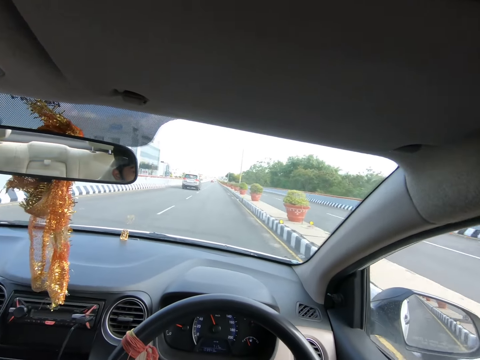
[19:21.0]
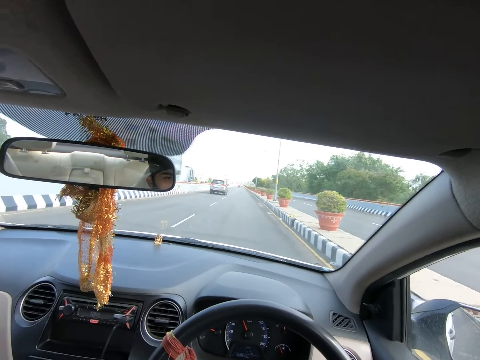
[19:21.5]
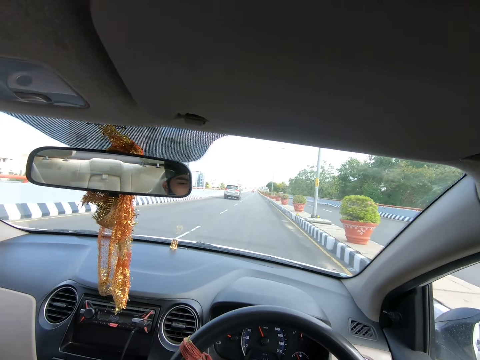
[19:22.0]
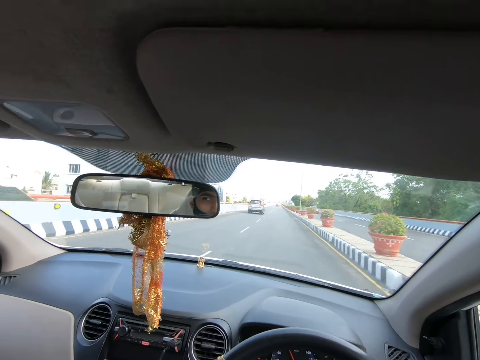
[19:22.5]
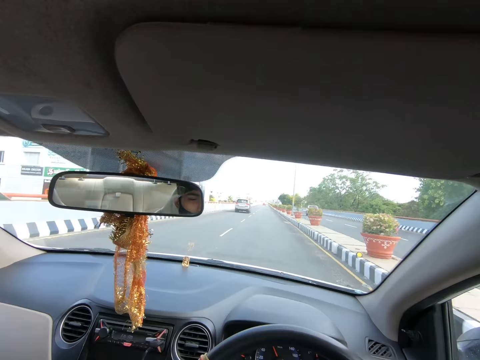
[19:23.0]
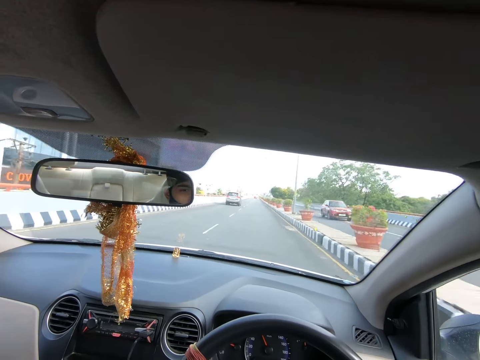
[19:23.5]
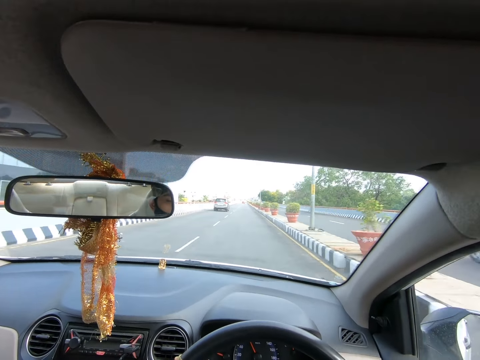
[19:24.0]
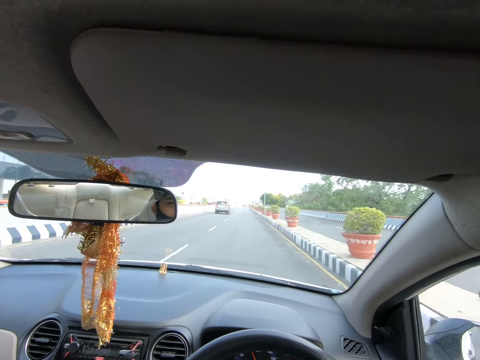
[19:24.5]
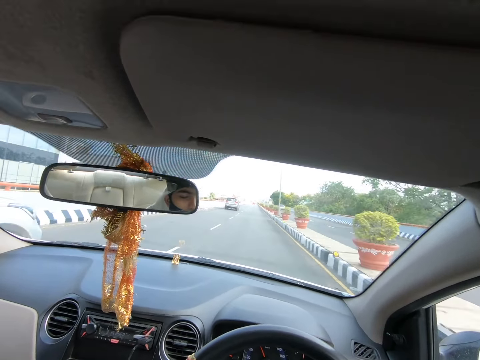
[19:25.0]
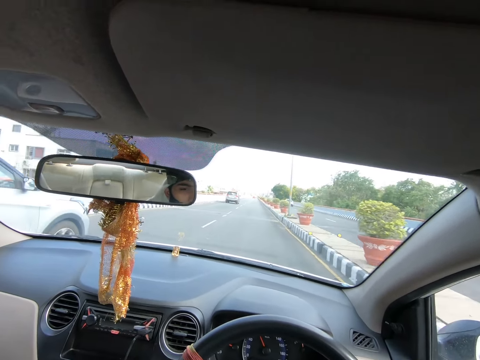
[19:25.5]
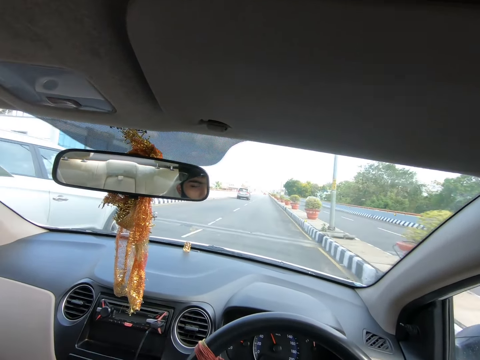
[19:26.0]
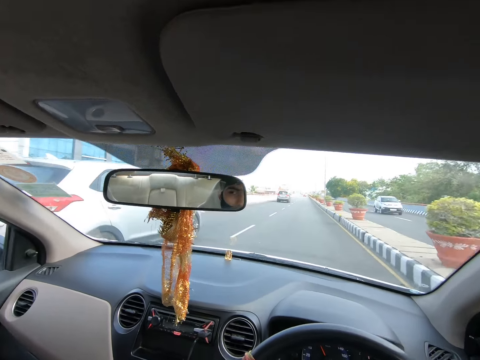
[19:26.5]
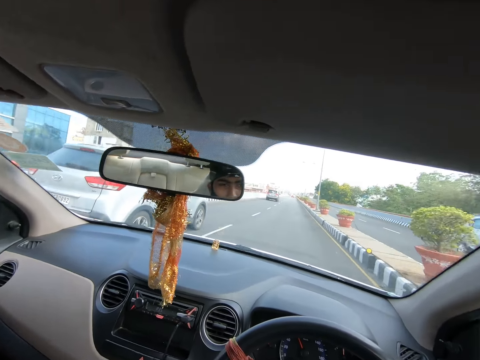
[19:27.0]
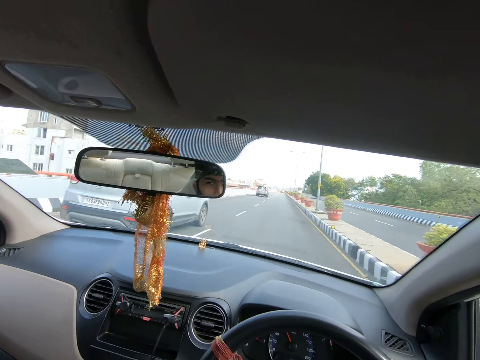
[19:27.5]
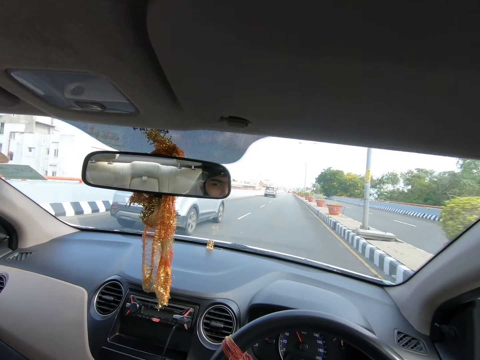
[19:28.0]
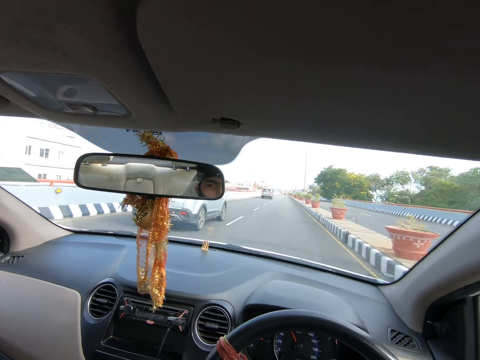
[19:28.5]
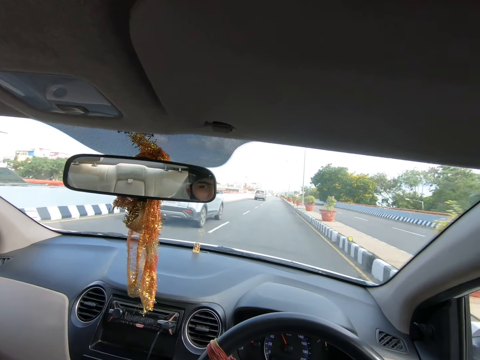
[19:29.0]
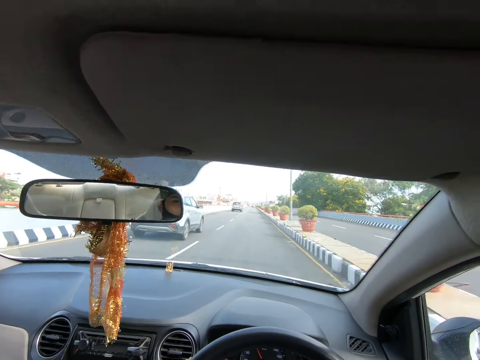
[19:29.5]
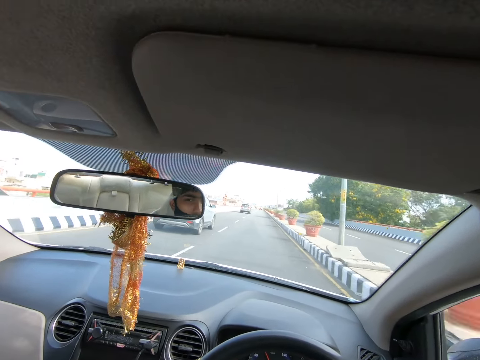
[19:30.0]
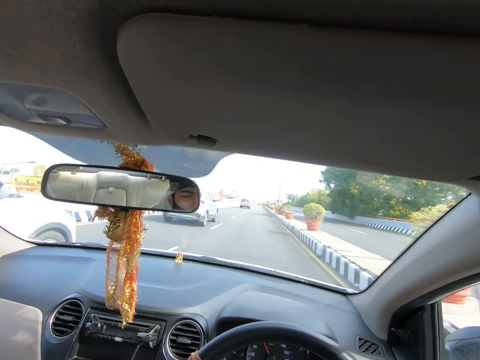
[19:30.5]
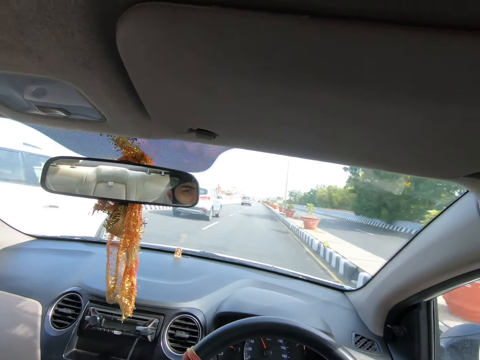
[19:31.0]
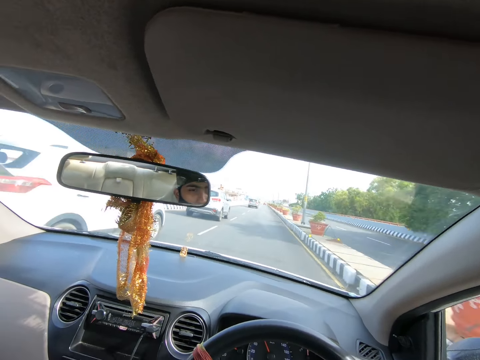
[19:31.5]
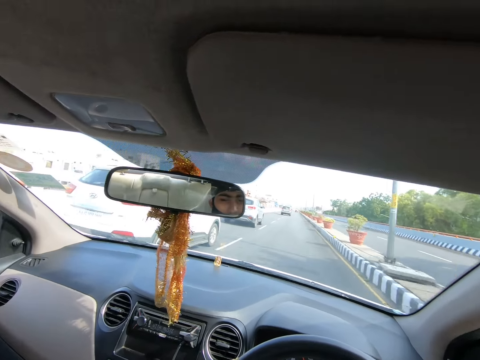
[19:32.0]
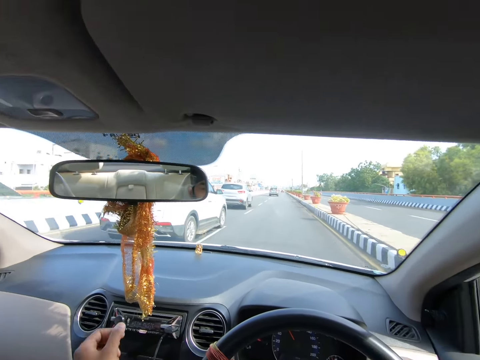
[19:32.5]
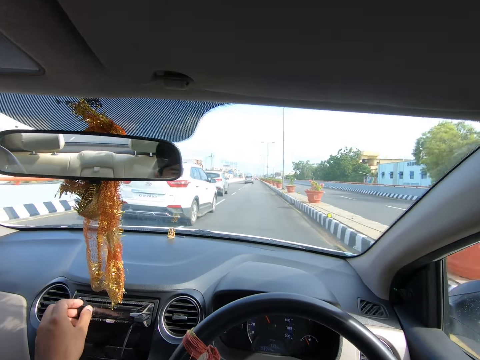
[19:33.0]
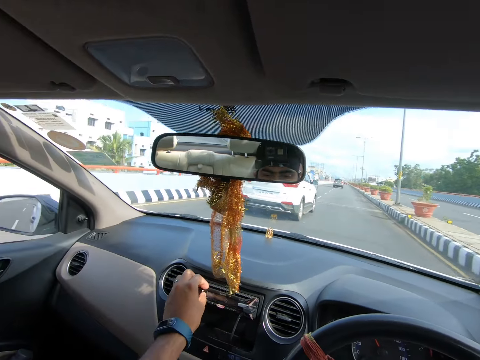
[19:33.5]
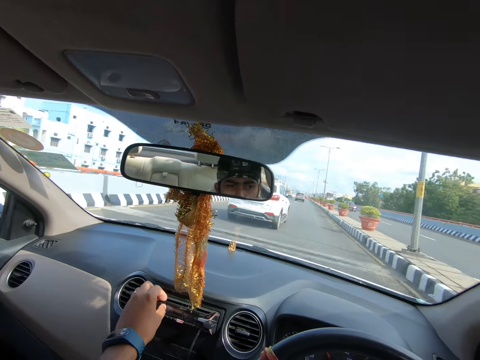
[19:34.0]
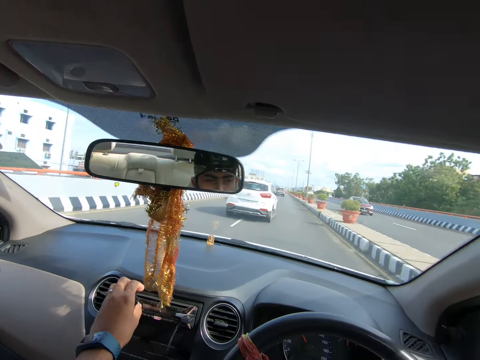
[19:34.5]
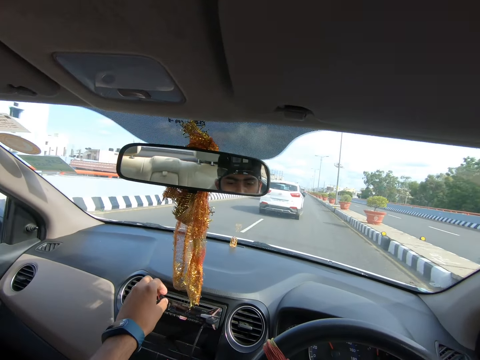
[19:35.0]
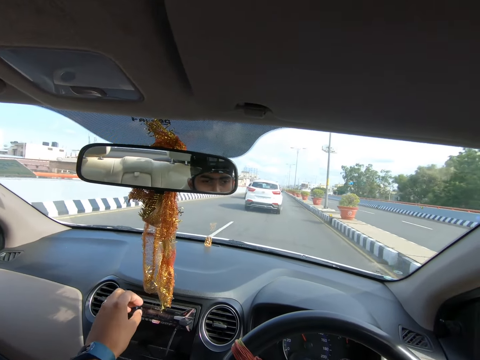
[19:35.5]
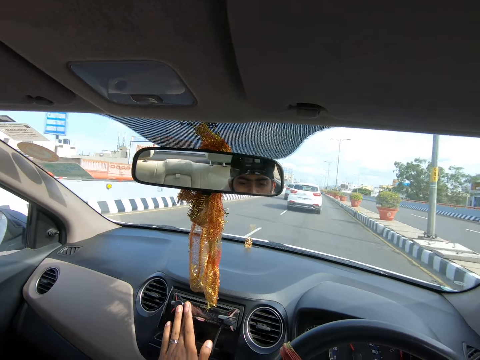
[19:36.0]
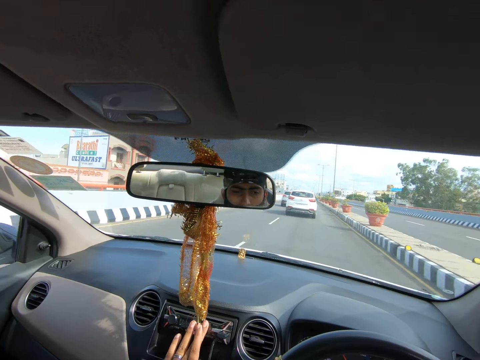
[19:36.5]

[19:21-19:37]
A red car drives past the camera wearer. A silver jeep drives past the camera wearer. A silver car drives past the camera wearer. A white jeep drives past the camera wearer. The camera wearer operates a car radio with his left hand. He turns the button with his left hand. A red car drives past the camera wearer.

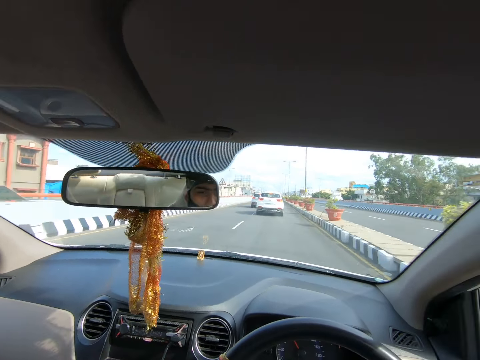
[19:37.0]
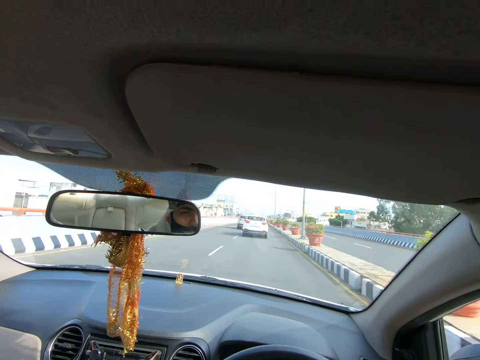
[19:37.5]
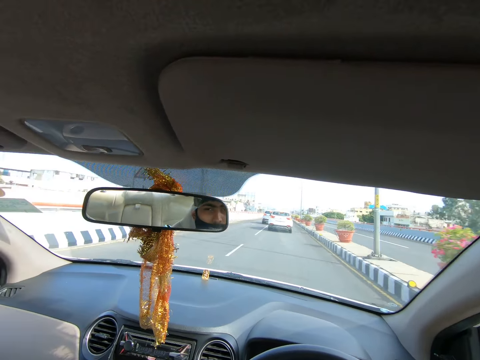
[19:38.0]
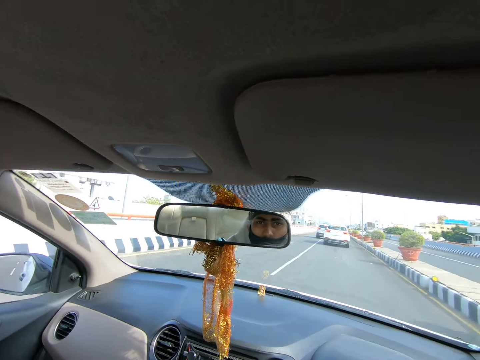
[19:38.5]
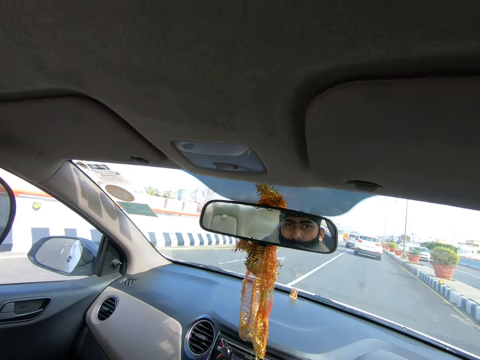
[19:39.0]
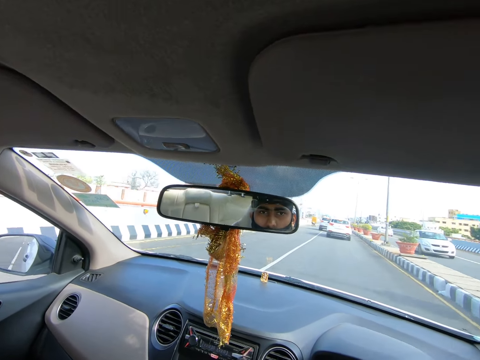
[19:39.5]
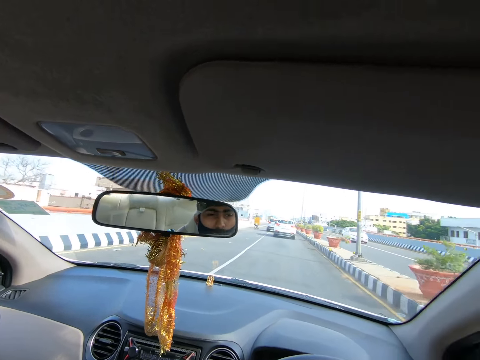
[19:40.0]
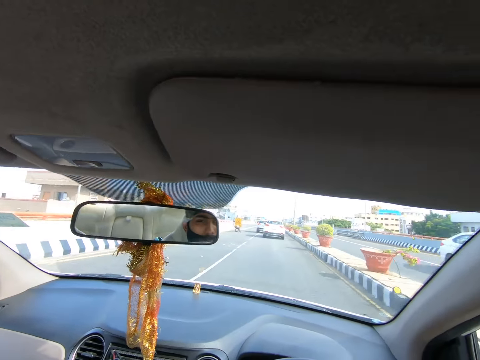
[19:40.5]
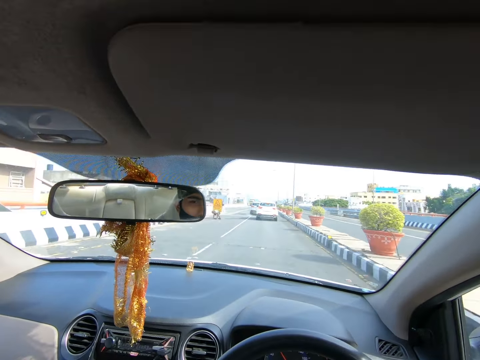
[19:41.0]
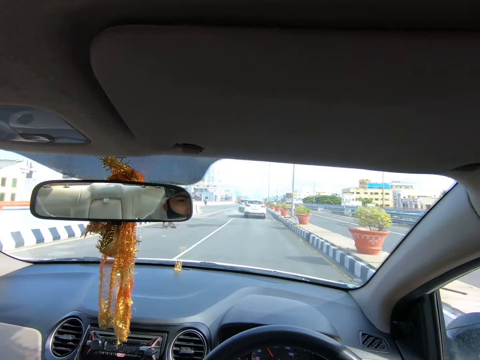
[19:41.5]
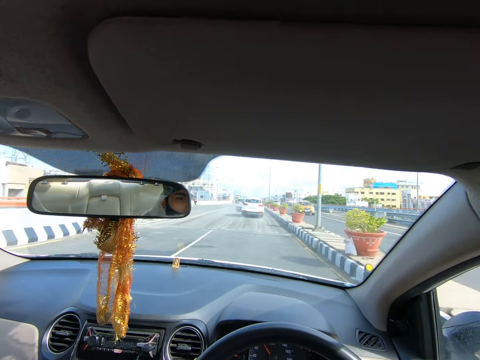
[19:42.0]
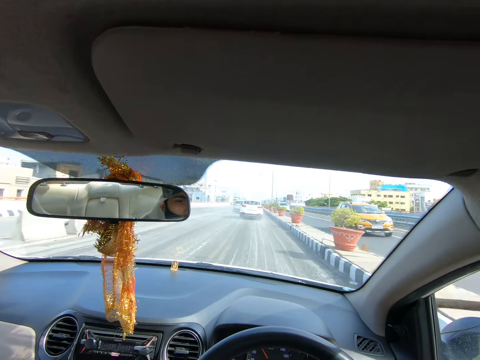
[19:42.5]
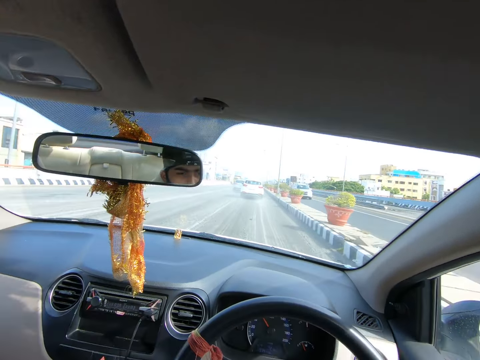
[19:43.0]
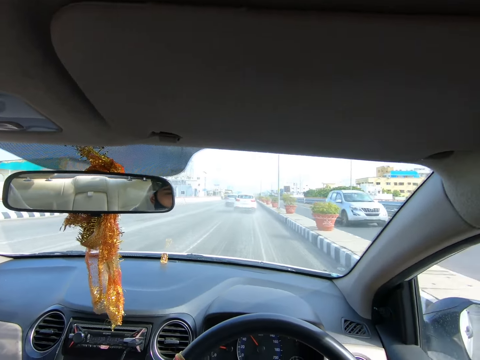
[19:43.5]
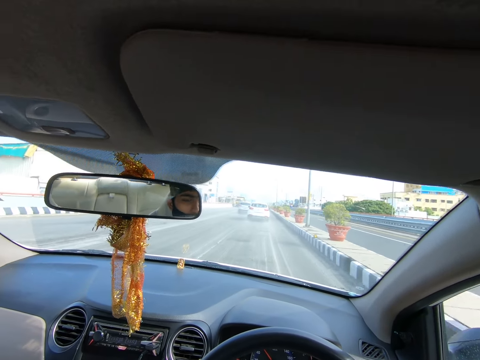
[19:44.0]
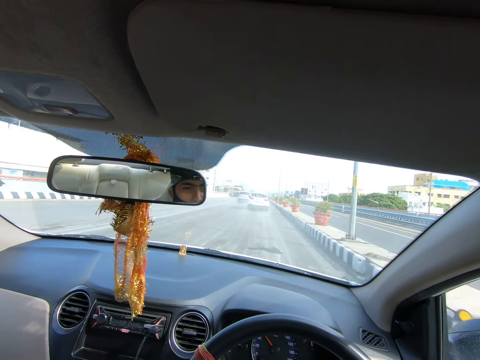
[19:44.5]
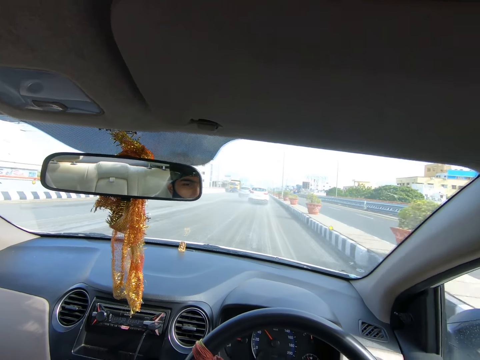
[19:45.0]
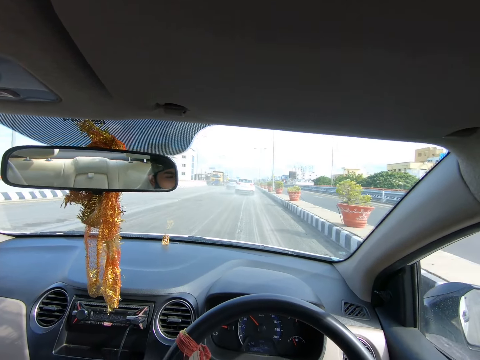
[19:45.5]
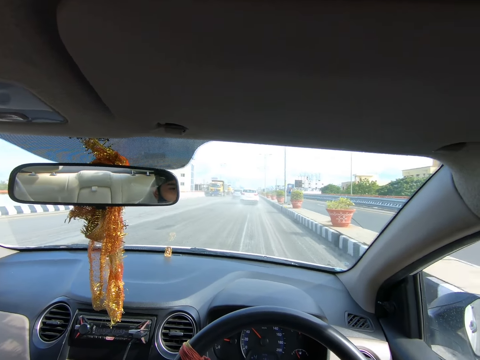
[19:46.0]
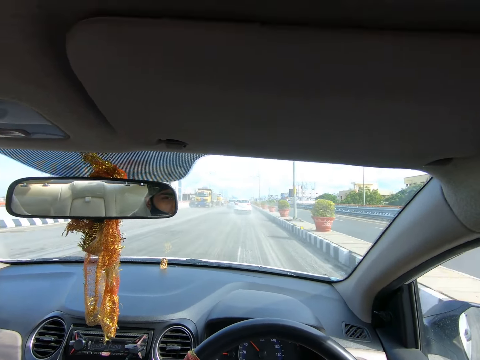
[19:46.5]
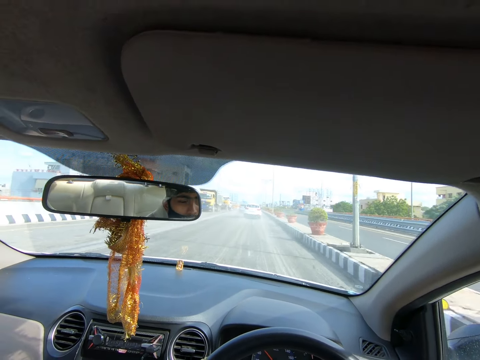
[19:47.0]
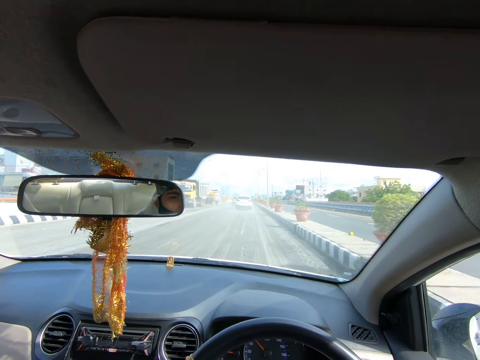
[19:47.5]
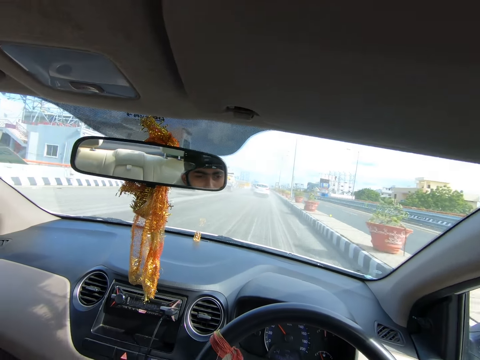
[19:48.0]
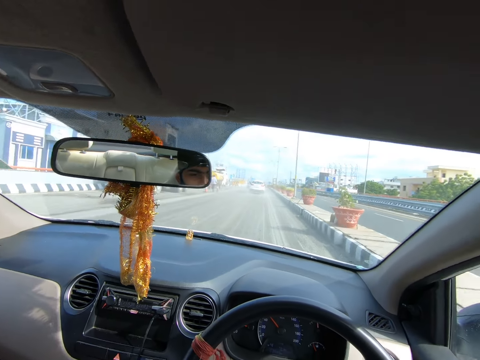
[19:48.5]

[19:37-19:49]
The camera wearer drives the car on the road. A silver car drives past the camera wearer. A white car drives past the camera wearer. The camera wearer drives past a man. A yellow car drives past the camera wearer. A silver car drives past the camera wearer.
